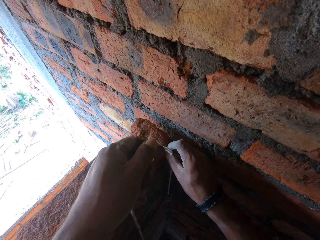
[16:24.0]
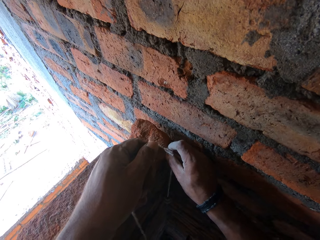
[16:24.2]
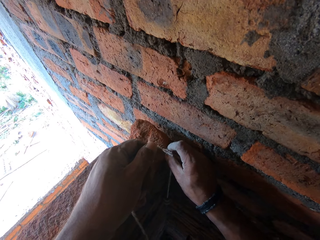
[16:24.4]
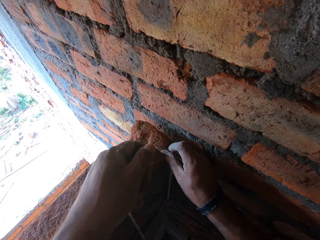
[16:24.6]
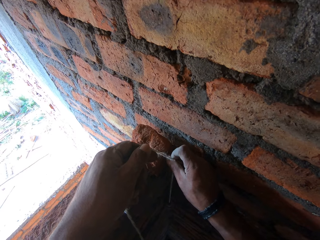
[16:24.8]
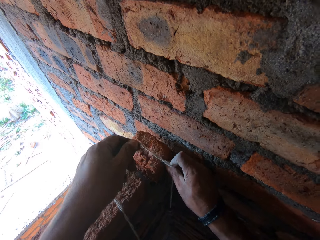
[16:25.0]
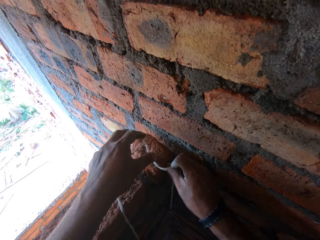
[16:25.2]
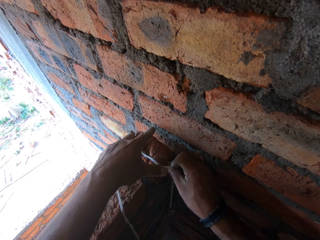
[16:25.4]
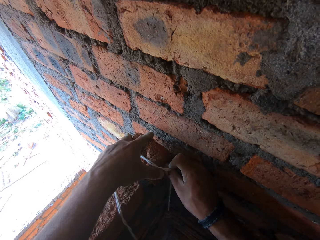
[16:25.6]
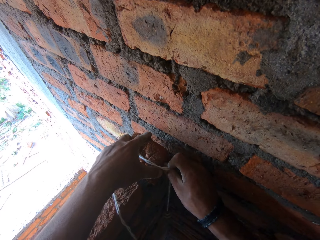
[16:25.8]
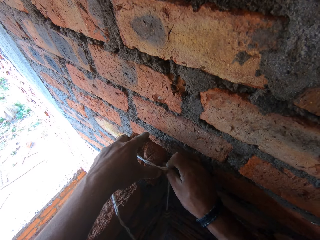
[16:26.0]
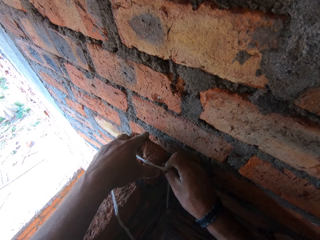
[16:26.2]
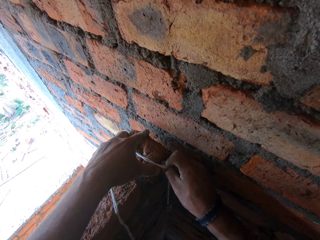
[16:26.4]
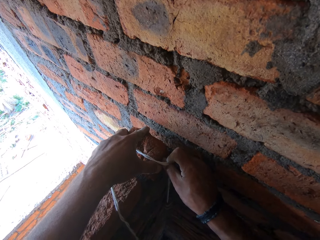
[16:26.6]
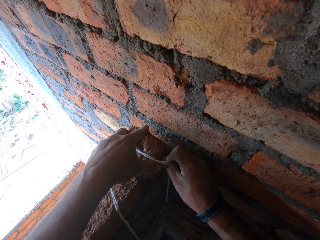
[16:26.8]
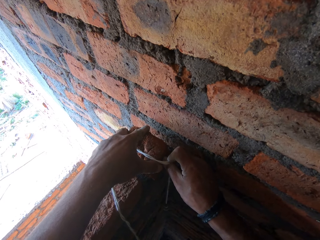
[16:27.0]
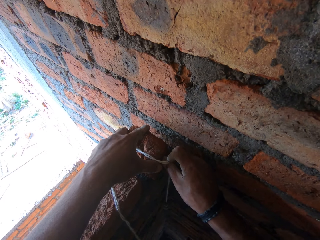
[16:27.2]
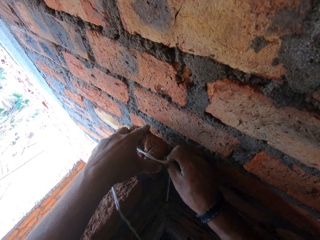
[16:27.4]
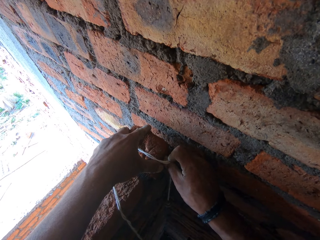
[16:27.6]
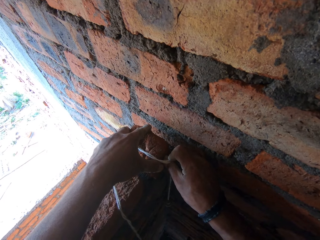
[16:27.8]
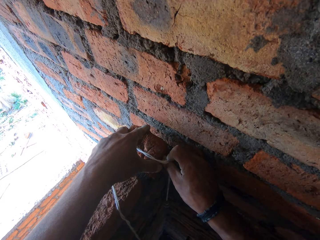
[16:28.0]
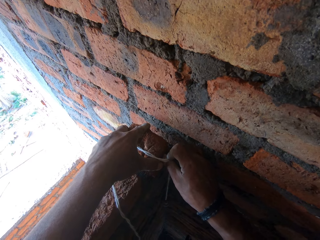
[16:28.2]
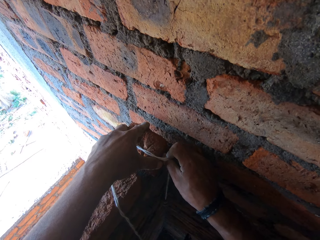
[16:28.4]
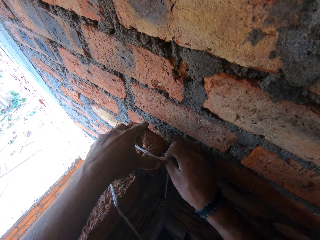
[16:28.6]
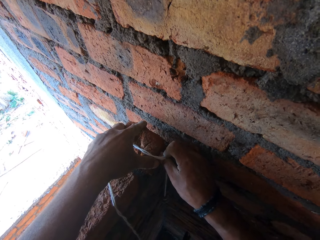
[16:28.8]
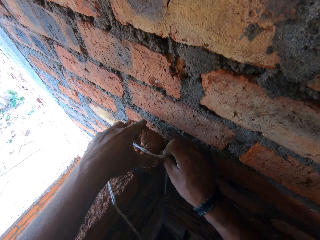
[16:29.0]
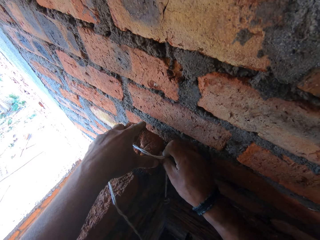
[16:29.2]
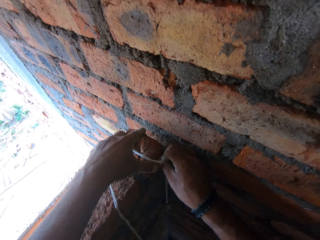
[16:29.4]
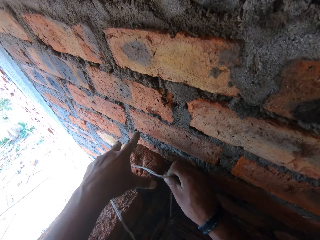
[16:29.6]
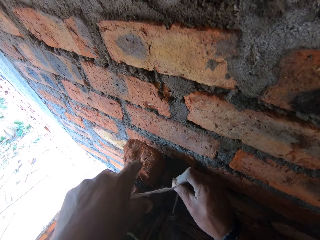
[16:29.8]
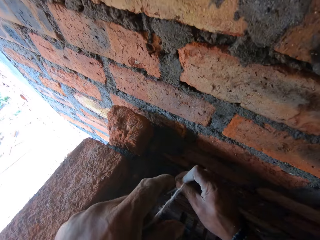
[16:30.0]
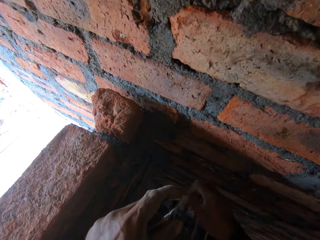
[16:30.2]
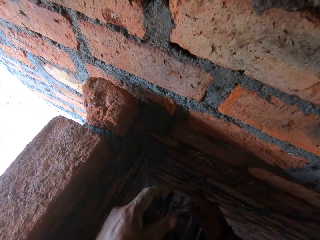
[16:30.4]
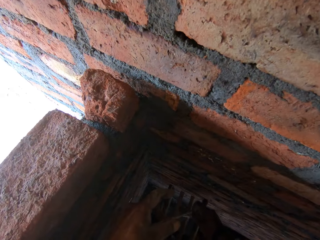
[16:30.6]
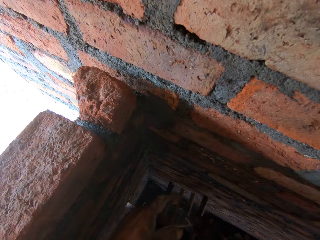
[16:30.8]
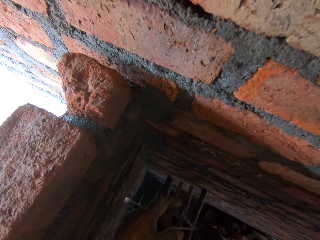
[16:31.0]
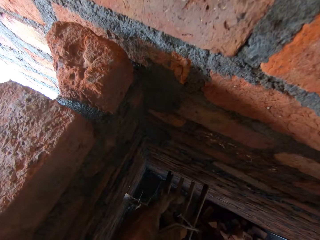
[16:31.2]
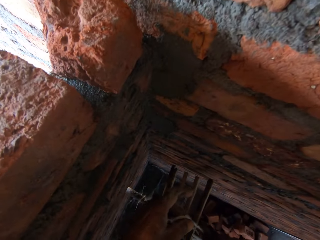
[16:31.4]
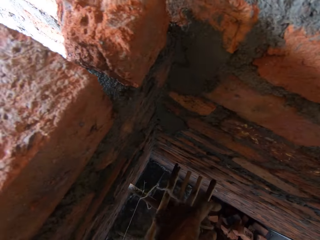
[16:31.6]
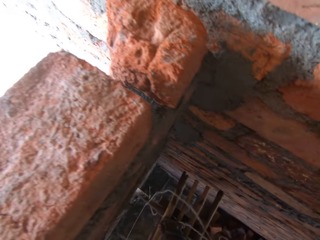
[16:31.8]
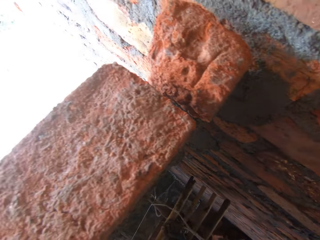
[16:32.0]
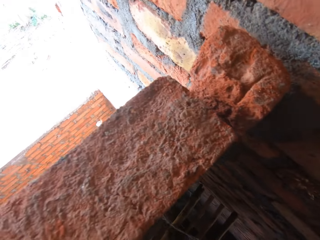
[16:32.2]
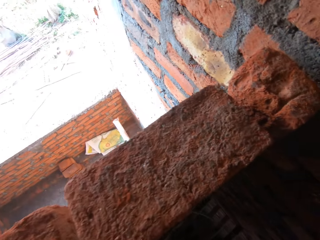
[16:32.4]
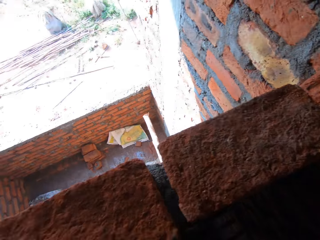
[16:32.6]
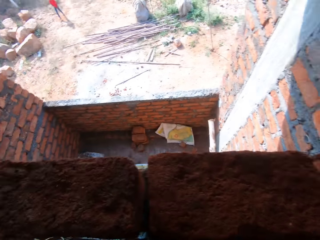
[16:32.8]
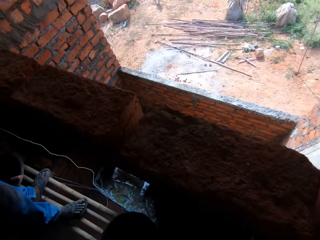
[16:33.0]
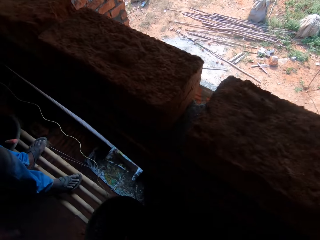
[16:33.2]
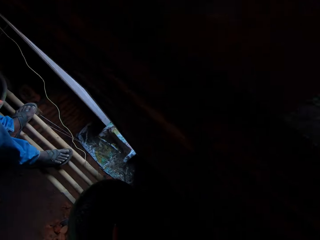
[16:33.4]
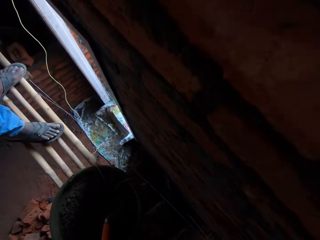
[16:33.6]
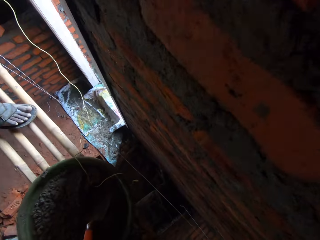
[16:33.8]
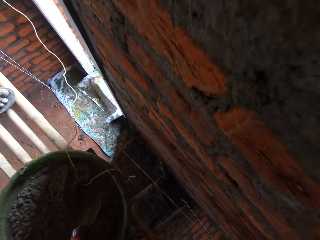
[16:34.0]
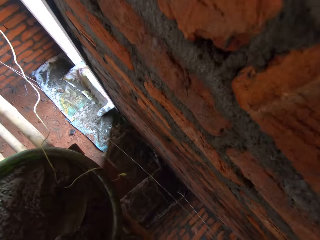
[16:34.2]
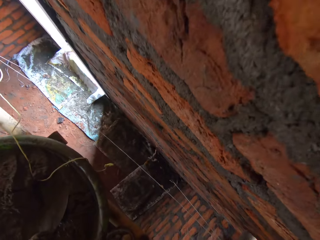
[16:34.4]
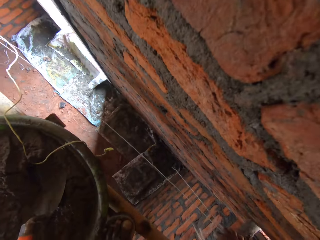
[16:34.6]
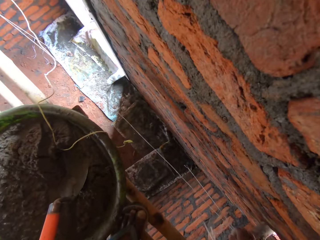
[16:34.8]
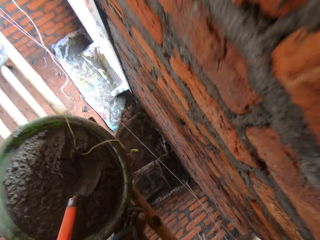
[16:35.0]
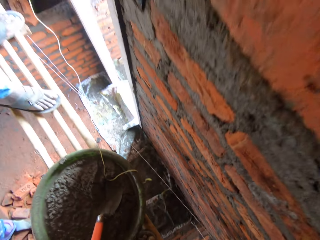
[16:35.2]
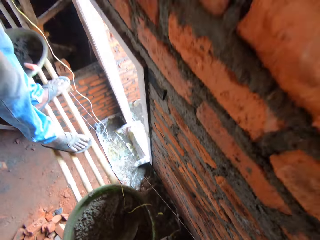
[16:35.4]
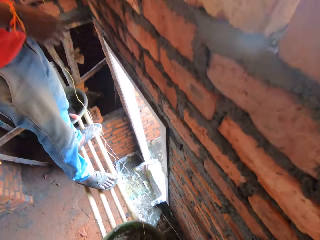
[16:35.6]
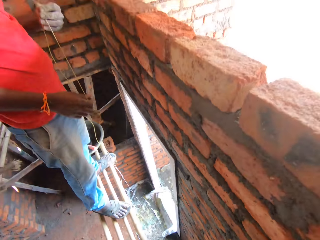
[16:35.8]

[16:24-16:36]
The camera wearer moves the brick with the left hand. They measure the brick with a plumb line or rope. They drop the plumb line on the ground. They look around. They spit.

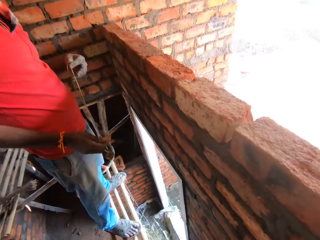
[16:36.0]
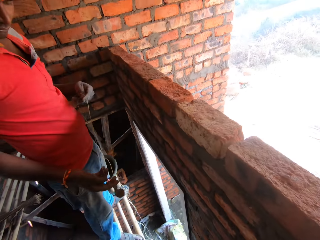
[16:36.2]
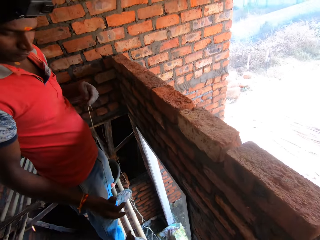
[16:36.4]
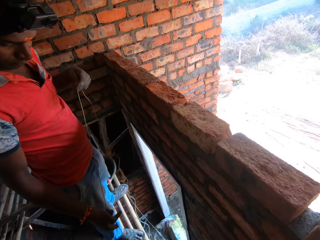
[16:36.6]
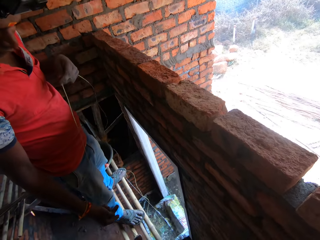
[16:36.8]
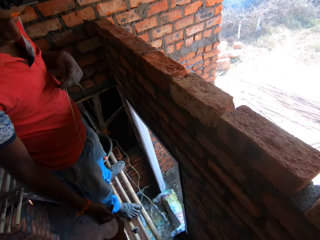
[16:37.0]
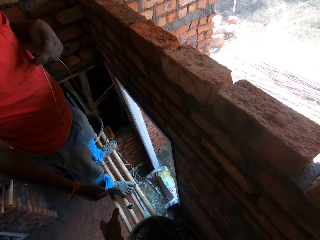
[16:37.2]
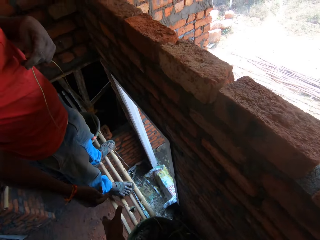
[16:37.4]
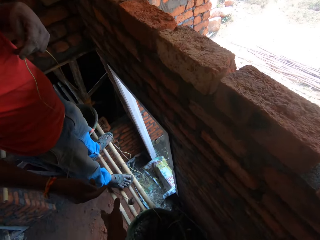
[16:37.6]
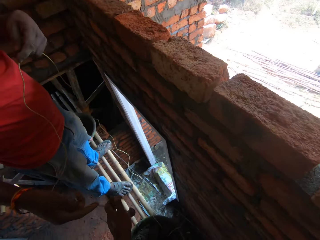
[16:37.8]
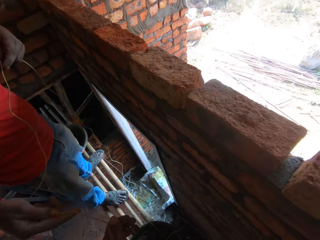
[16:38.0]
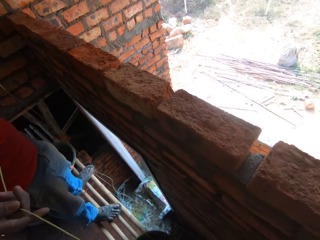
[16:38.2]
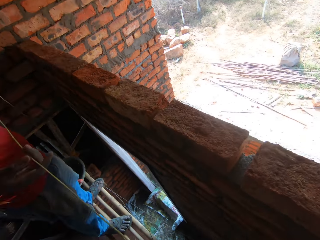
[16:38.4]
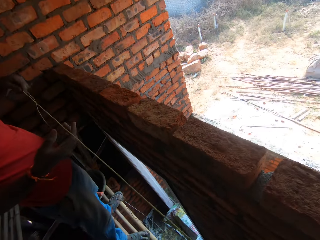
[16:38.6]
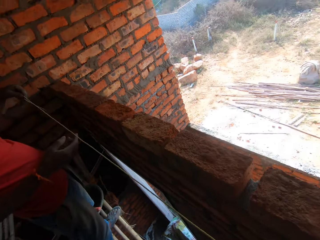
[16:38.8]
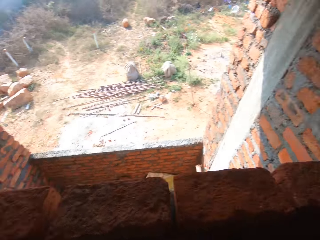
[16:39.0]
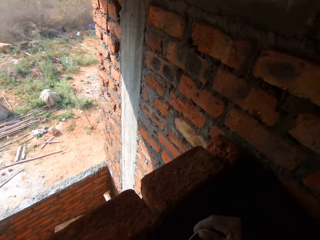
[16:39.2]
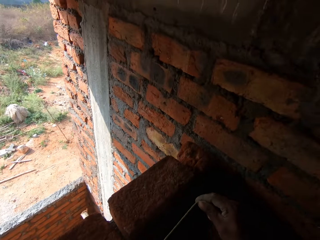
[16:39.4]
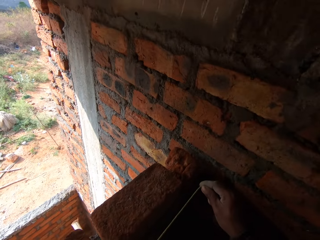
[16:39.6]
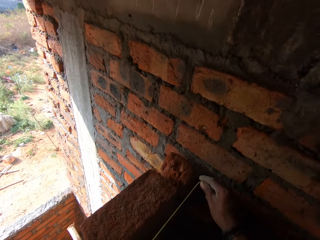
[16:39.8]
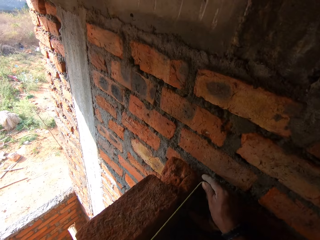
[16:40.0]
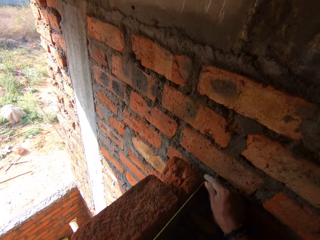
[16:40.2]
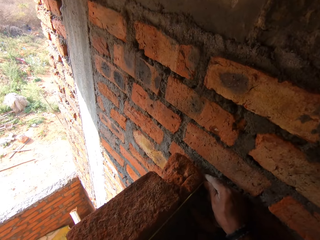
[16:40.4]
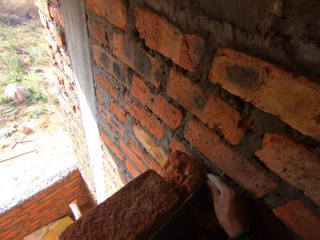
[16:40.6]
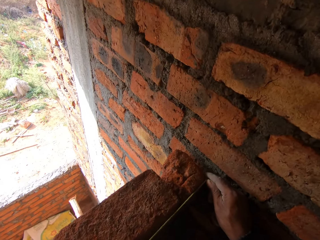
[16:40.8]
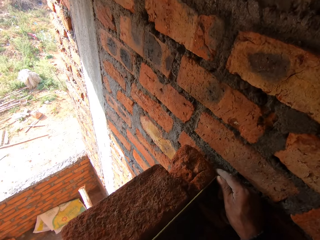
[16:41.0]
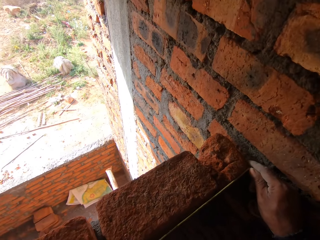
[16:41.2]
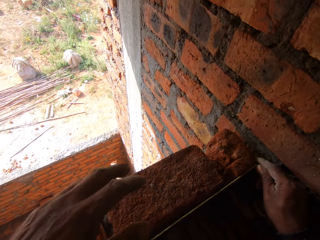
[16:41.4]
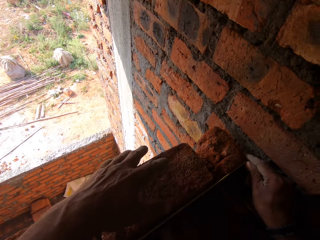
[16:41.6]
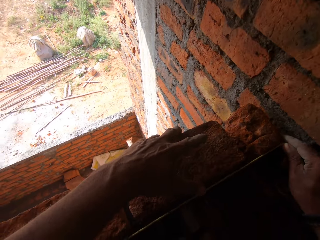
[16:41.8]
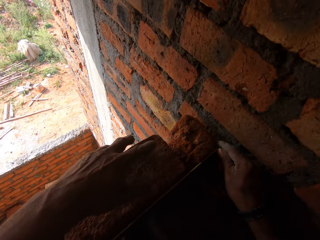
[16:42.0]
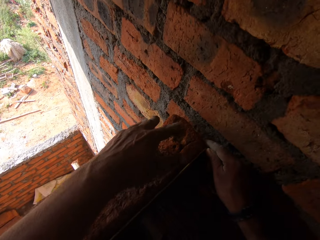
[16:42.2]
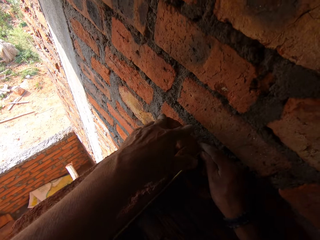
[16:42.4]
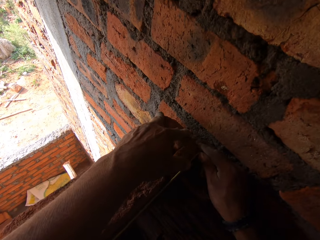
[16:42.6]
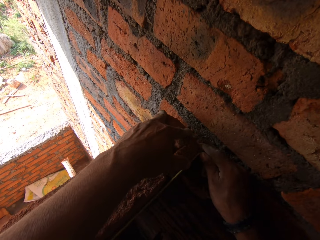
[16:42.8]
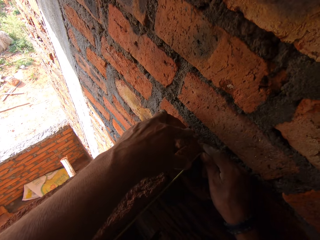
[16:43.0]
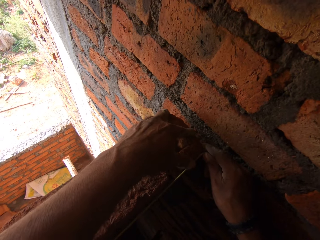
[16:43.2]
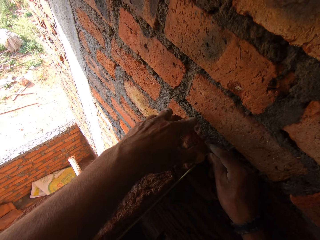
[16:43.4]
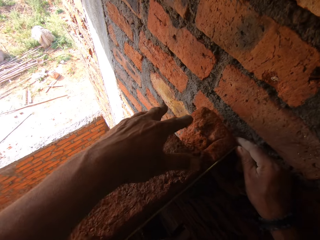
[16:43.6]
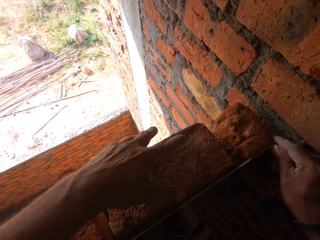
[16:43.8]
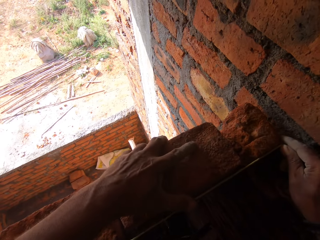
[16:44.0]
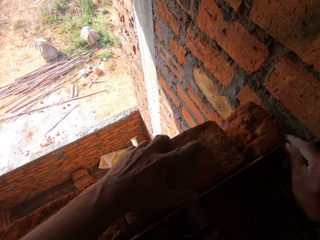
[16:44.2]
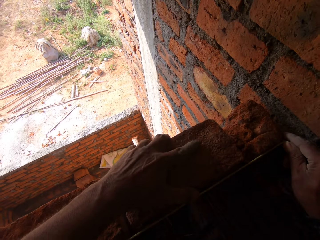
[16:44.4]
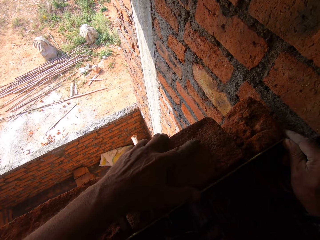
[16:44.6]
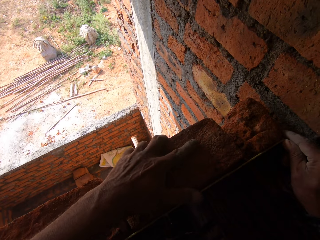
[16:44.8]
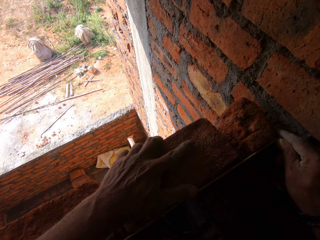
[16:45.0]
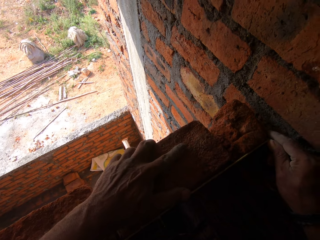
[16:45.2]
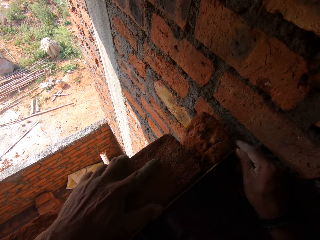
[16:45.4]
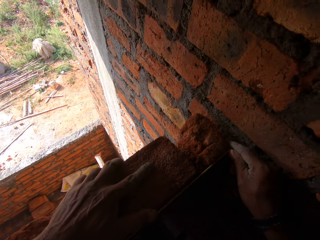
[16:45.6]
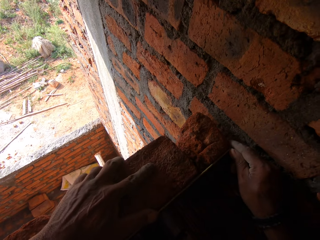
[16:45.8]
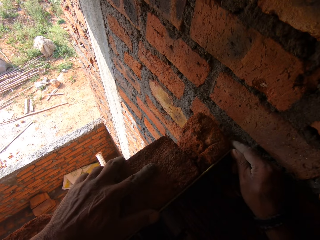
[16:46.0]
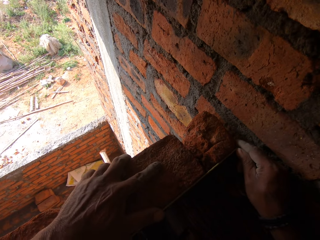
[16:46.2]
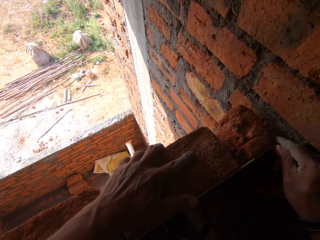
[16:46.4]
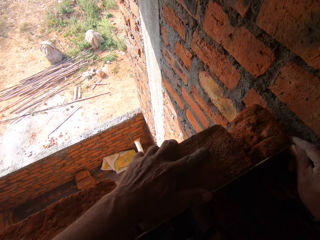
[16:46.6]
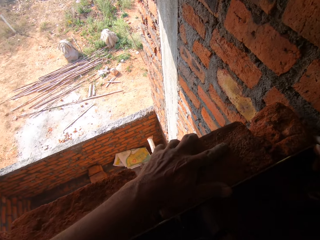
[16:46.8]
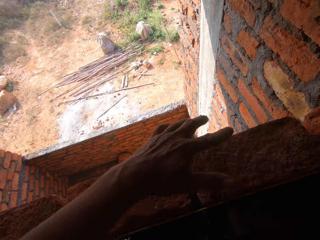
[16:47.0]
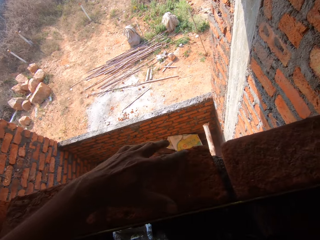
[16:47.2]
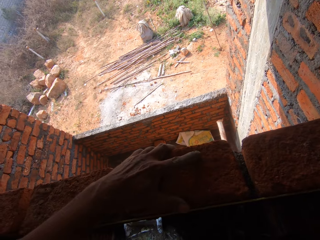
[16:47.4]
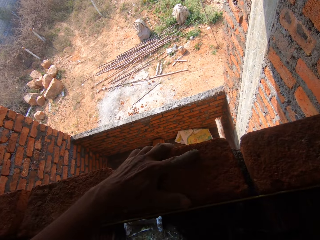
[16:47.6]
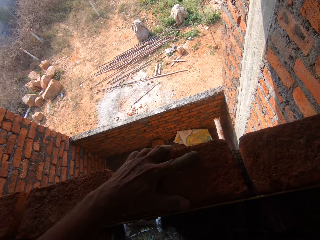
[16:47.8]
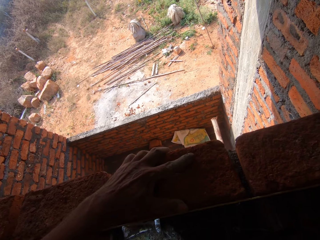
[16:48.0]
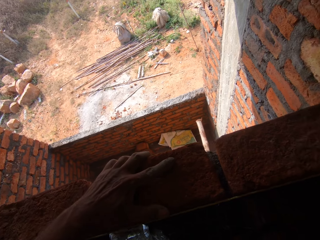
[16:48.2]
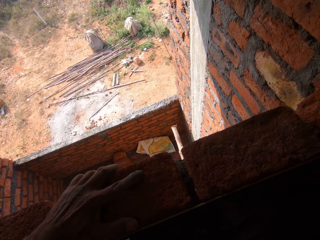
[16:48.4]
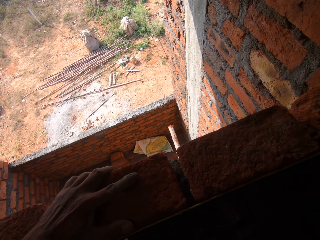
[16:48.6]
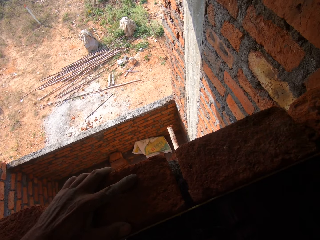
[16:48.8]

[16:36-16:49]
The camera wearer looks around. A man holds the rope or plumb line. The man moves the plumb line with both hands. The man and the camera wearer measure the wall with the plumb line. The camera wearer moves the bricks. They touch the brick with the left hand, and align the brick with the left hand.
